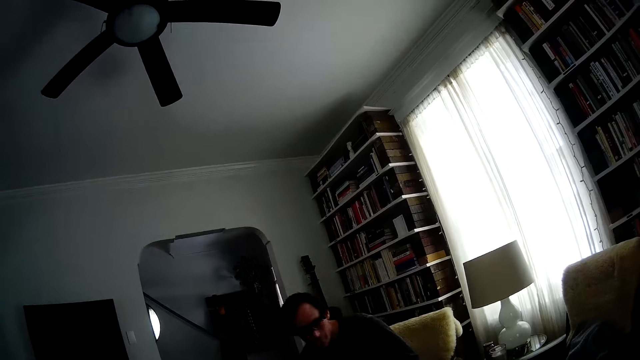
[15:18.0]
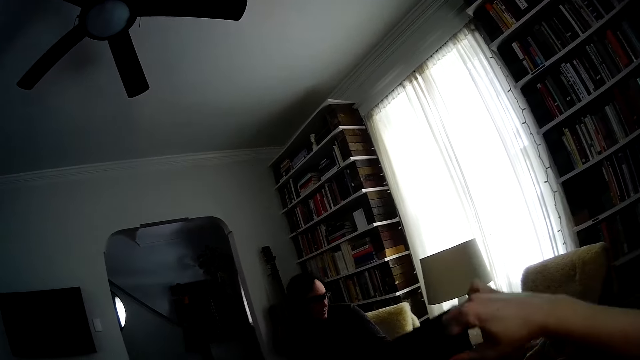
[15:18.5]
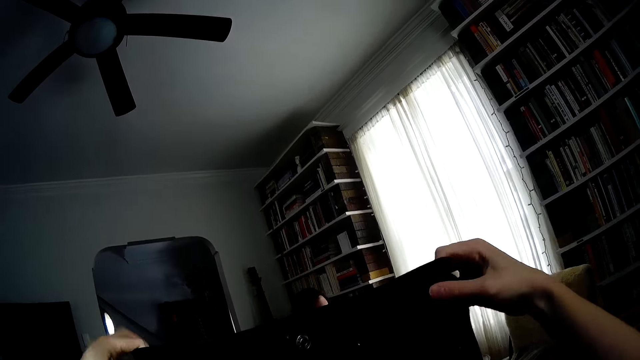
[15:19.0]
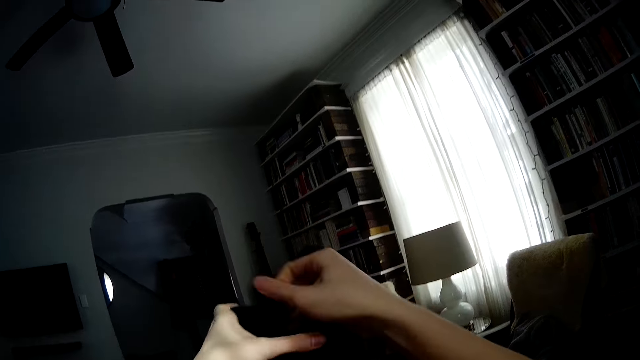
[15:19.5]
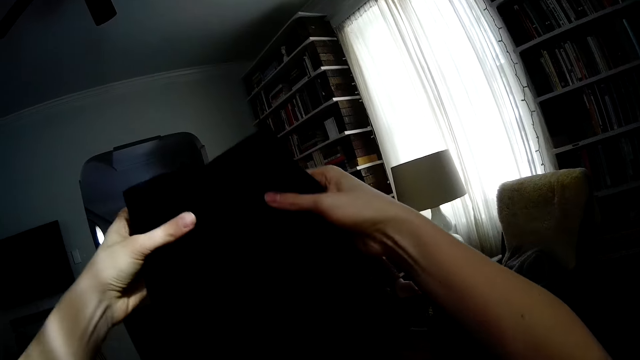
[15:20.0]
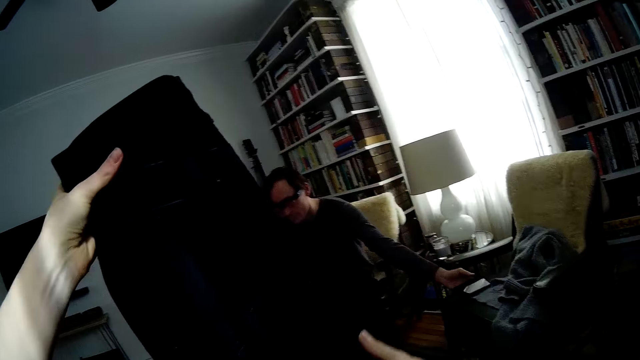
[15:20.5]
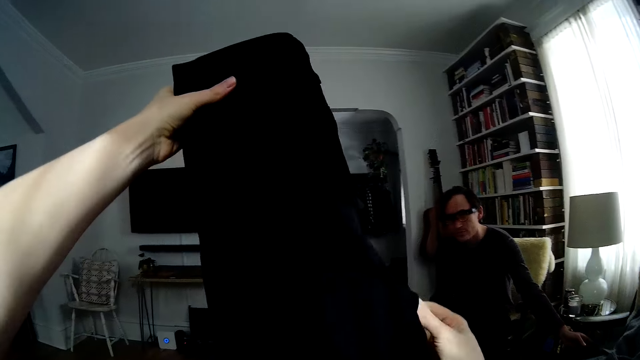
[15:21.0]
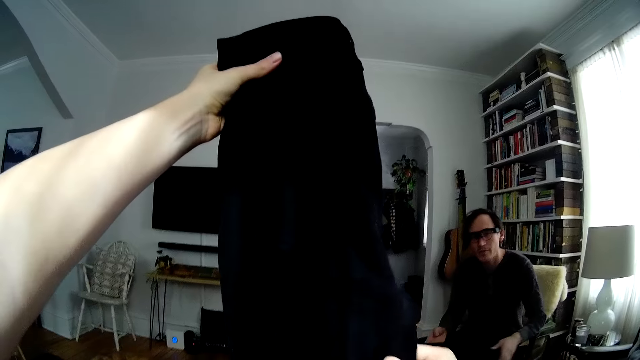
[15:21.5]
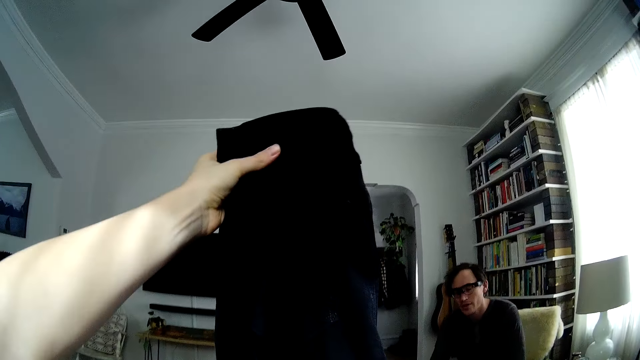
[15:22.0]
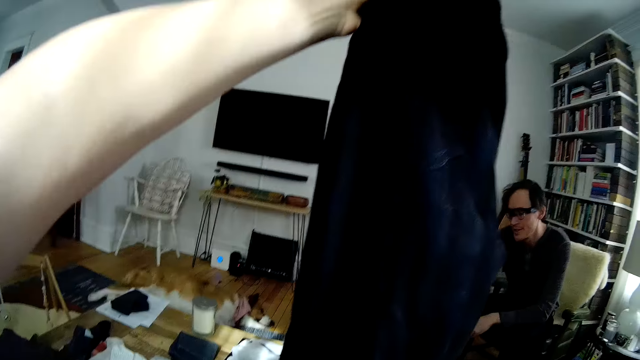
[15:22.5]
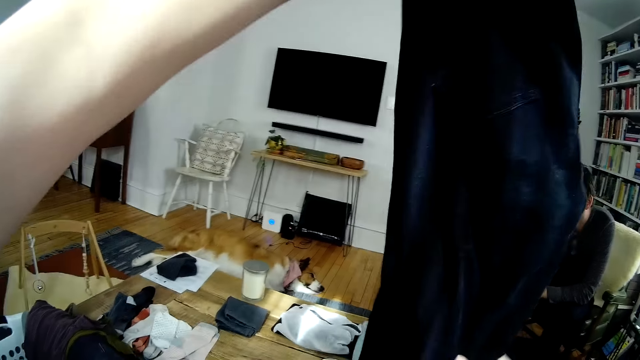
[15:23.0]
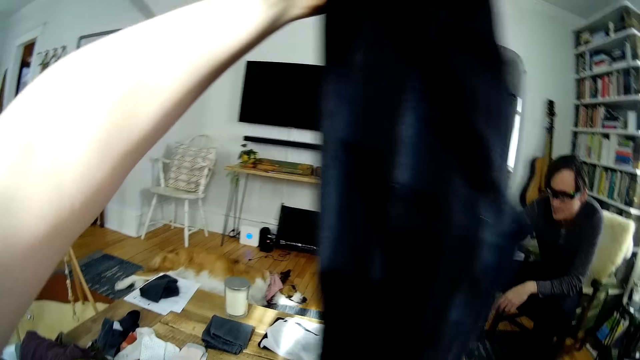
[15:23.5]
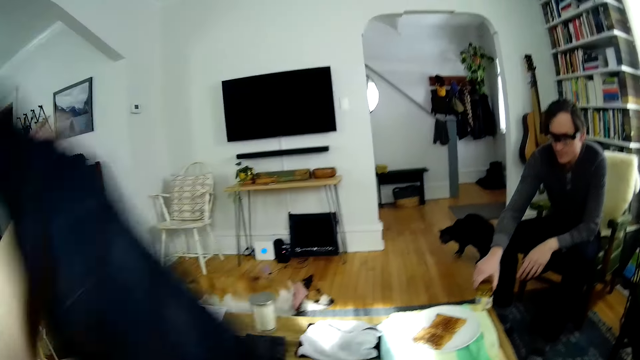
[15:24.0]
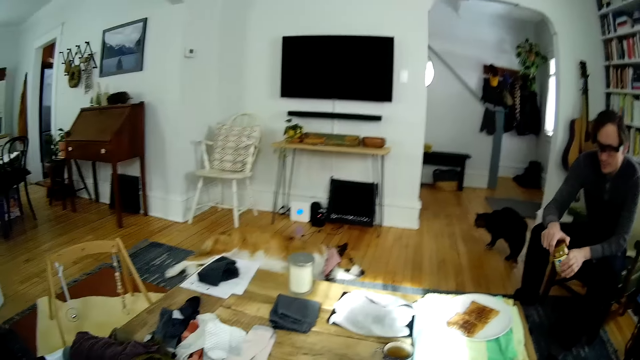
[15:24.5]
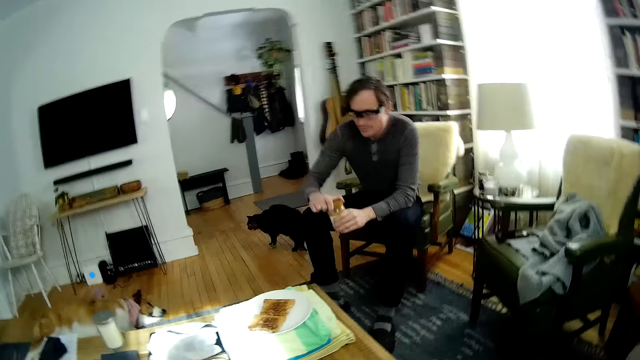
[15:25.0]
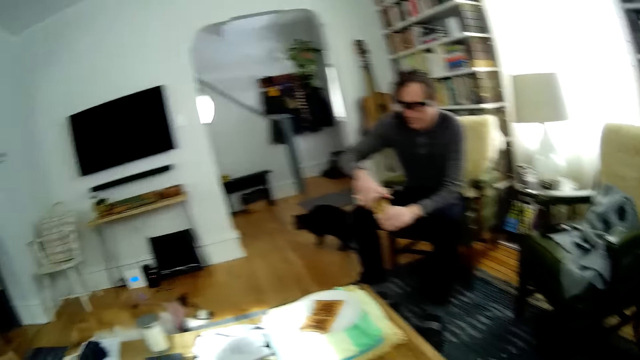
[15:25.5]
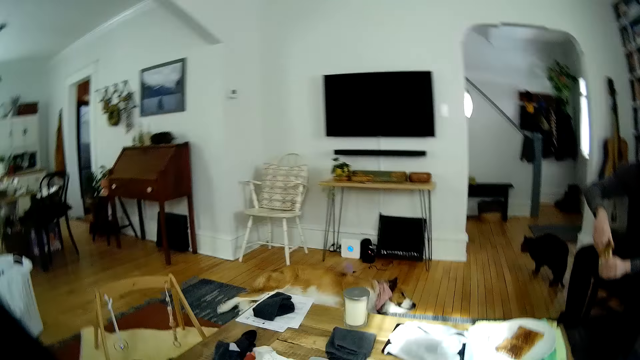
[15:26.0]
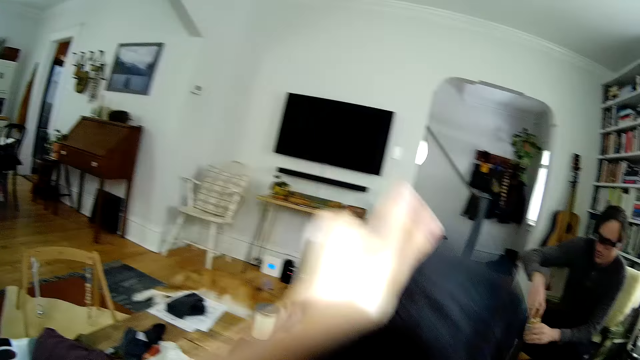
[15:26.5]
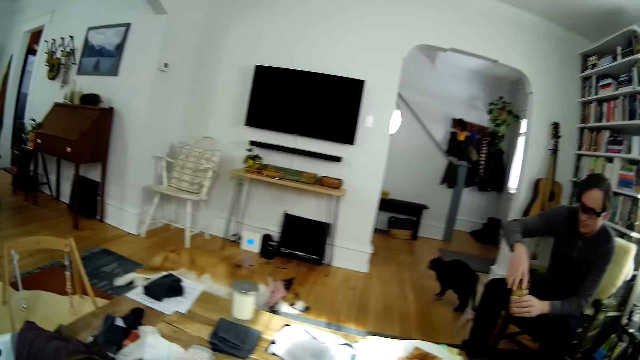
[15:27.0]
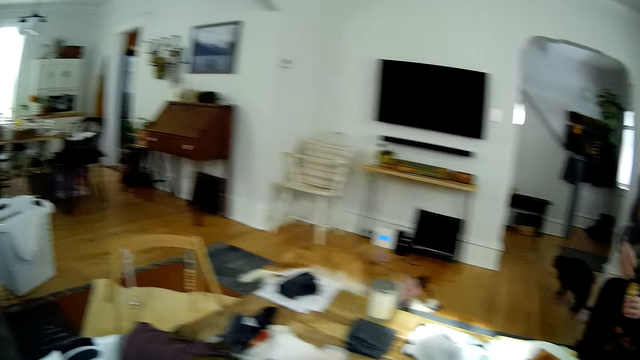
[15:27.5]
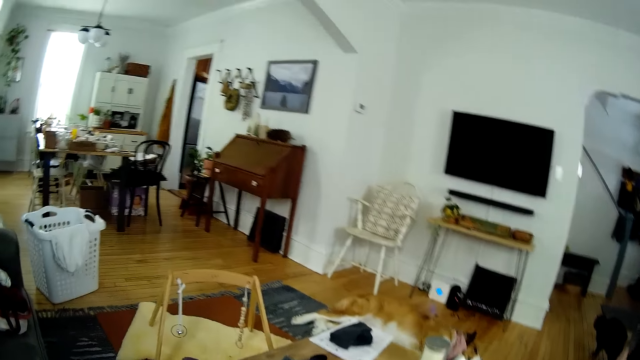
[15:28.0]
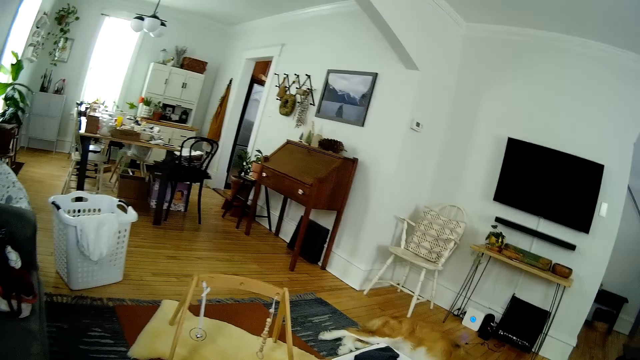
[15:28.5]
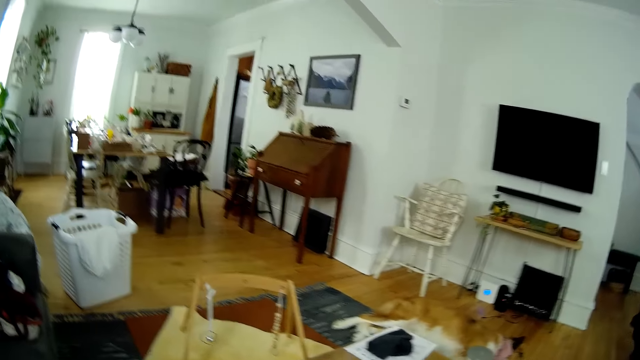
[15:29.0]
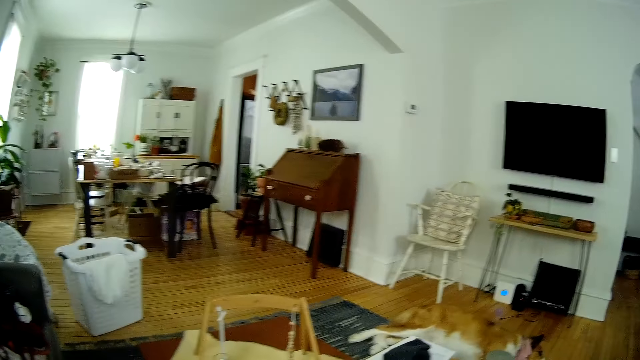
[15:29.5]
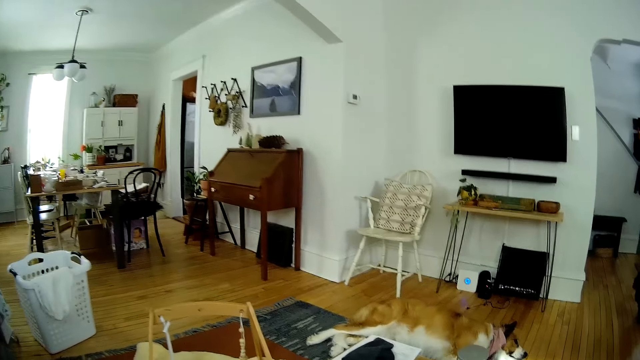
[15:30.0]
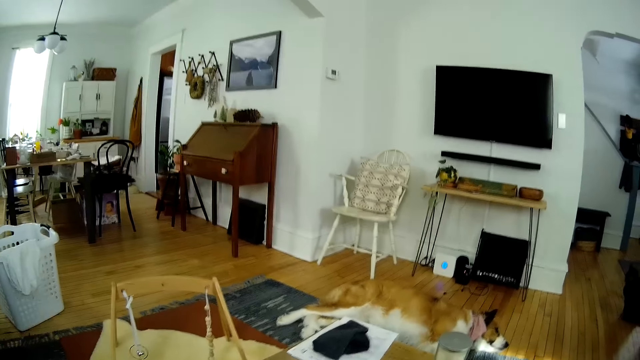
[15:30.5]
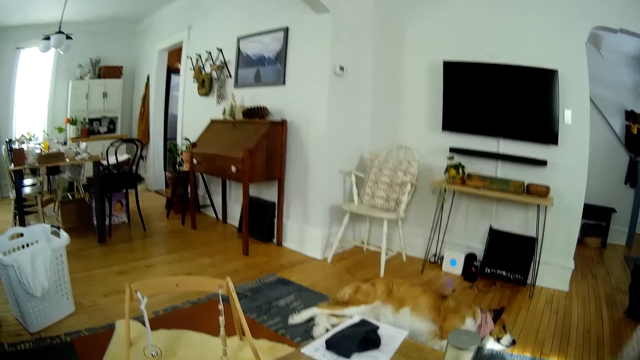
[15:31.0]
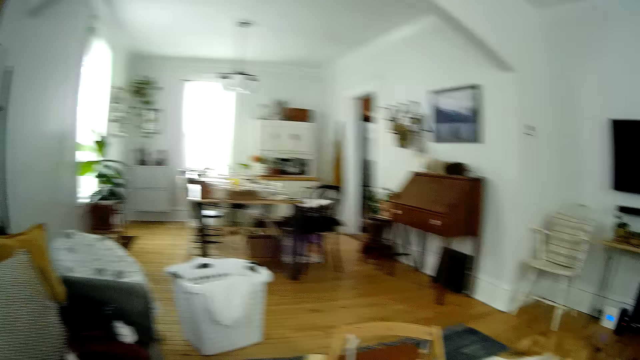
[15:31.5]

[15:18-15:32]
A man sits on an armchair in the living room. The camera wearer folds the pair of jeans with both hands. The man drops a phone in his left hand on another armchair in the living room. The man picks up the jar of peanut butter on the table in the center of the living room with his right hand. The man holds the jar of peanut butter with both hands. The man opens the lid of the jar of peanut butter with both hands. The camera wearer puts the jeans away. The man drops the lid of the jar of peanut butter in his right hand on the table in the center of the living room.

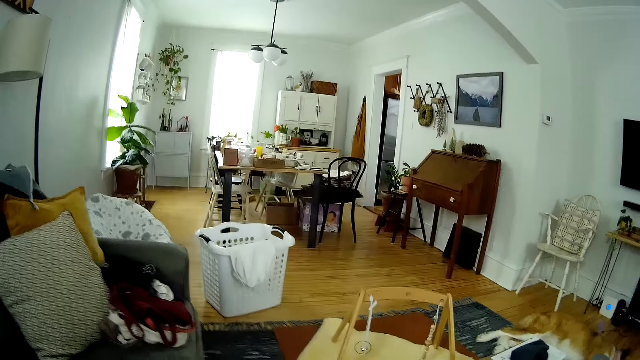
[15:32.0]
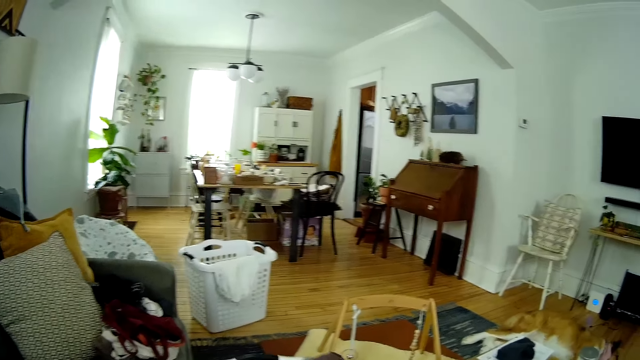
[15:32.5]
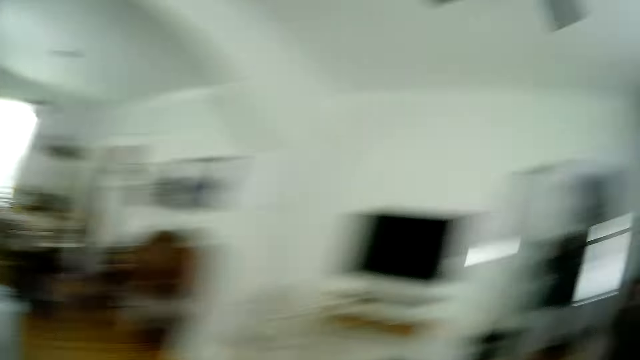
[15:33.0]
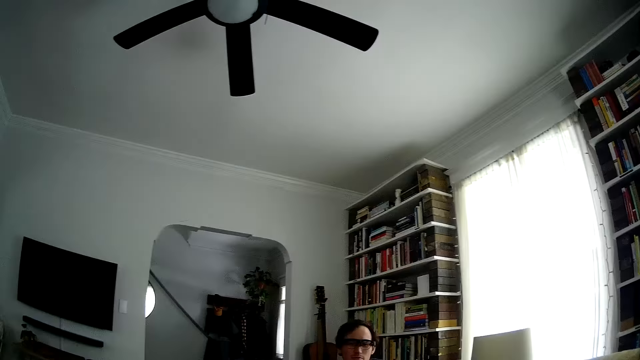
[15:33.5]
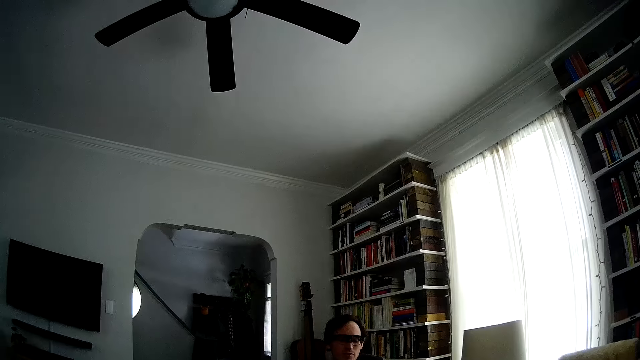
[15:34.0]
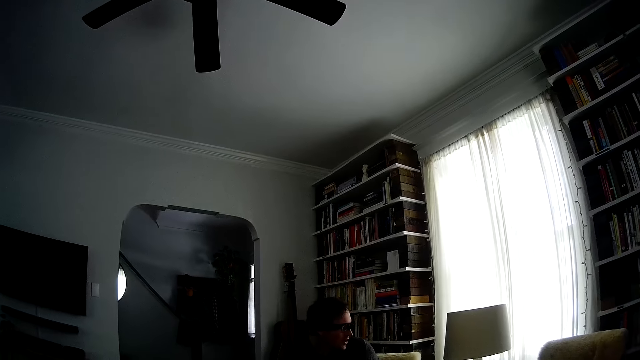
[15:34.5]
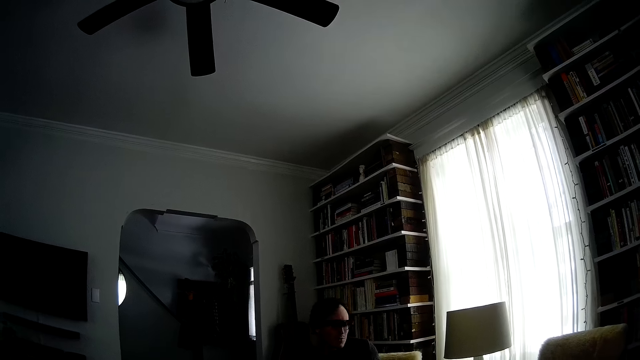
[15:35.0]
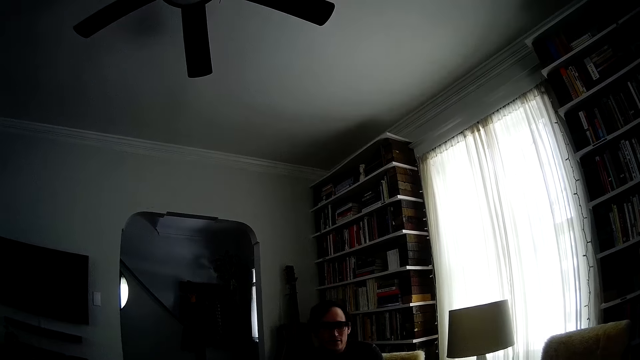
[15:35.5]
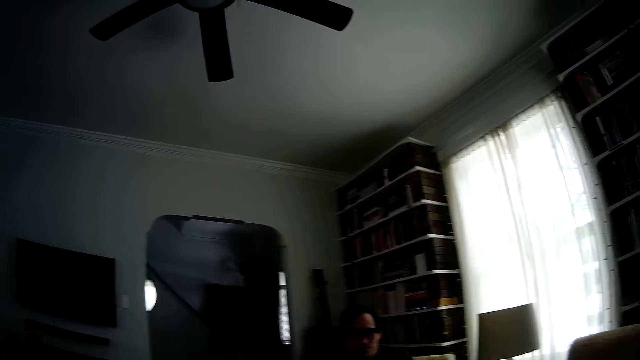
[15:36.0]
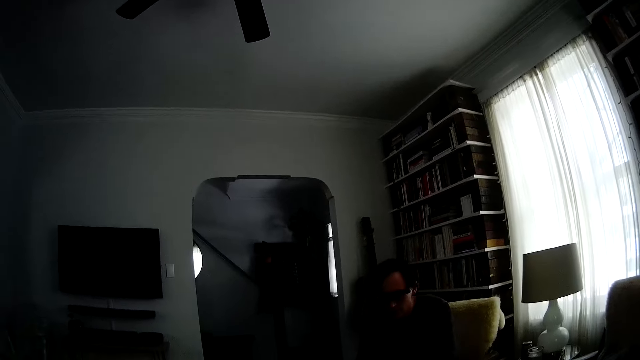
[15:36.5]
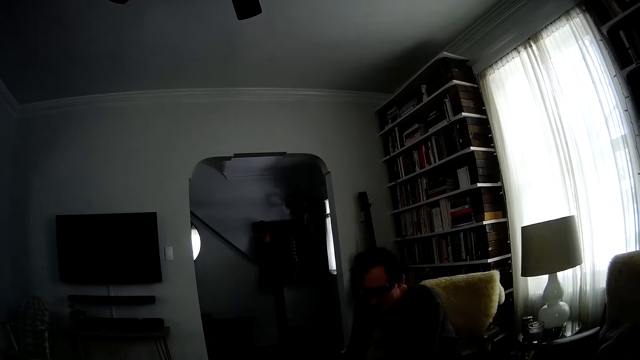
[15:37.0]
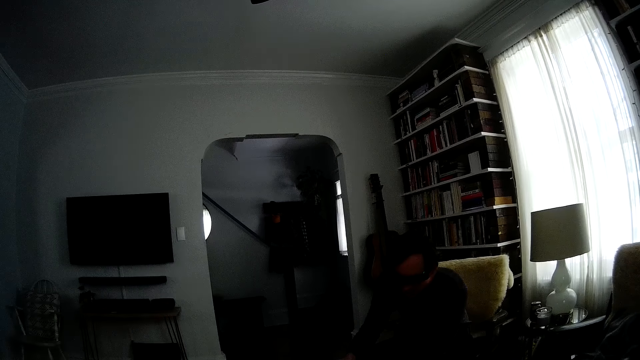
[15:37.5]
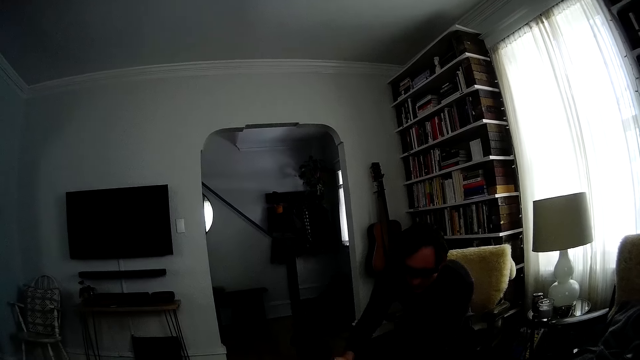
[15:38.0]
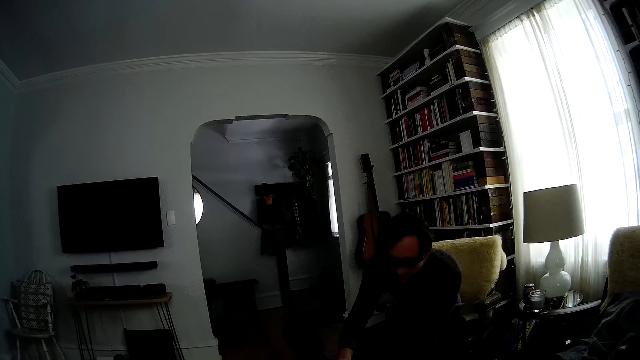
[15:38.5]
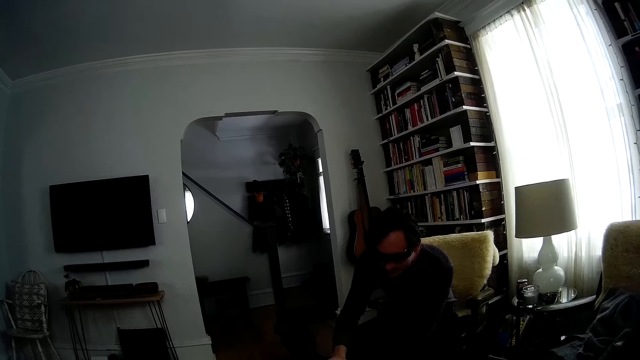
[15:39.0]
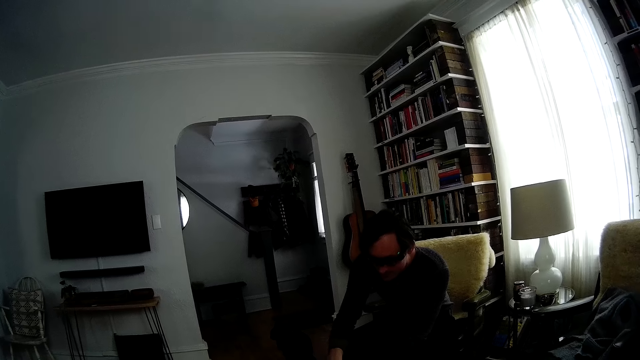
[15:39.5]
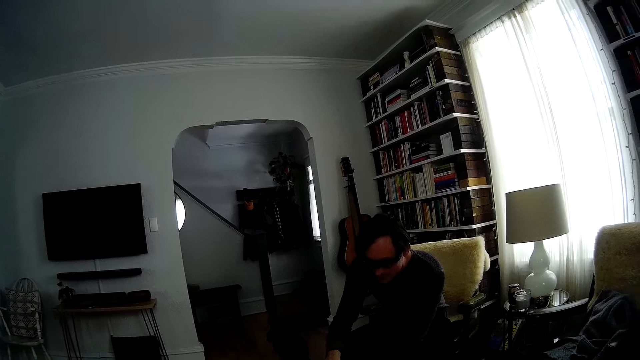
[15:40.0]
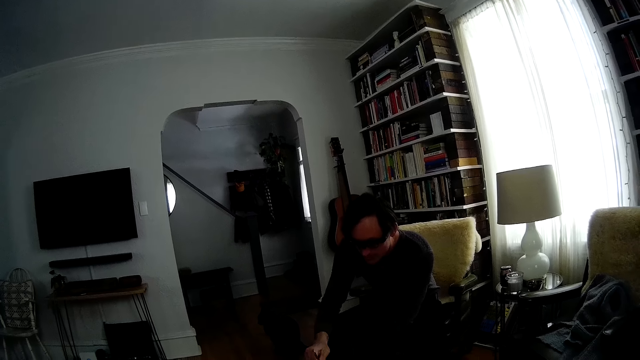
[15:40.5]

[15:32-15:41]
The camera wearer converses with a man.
